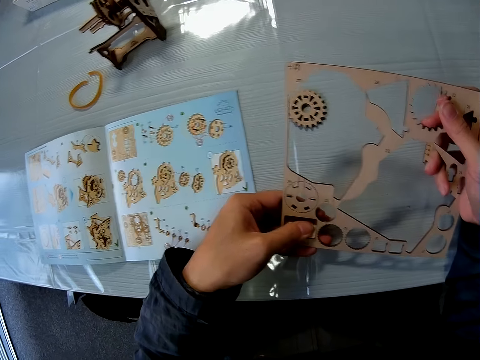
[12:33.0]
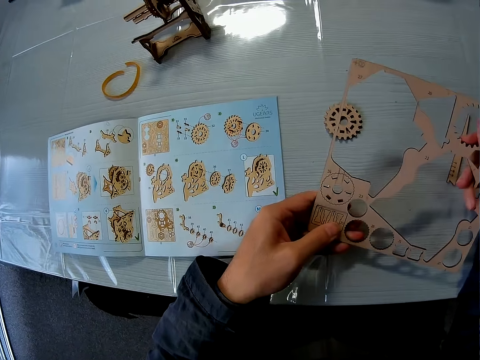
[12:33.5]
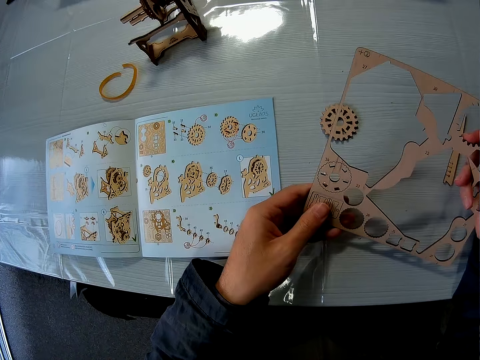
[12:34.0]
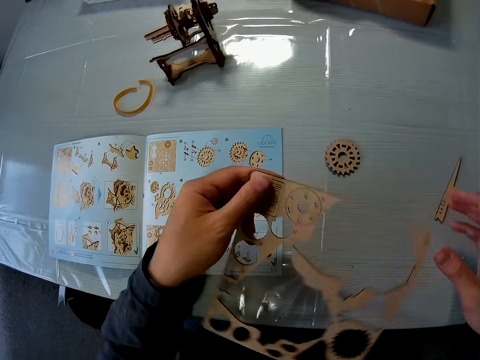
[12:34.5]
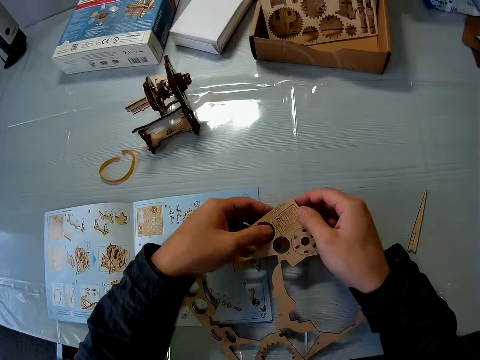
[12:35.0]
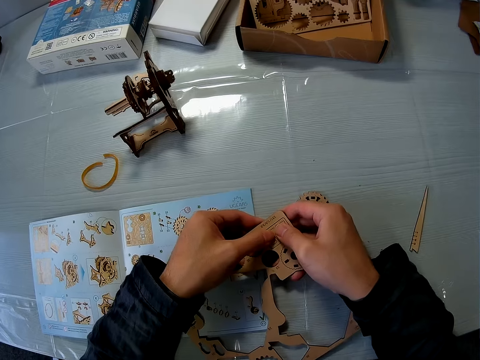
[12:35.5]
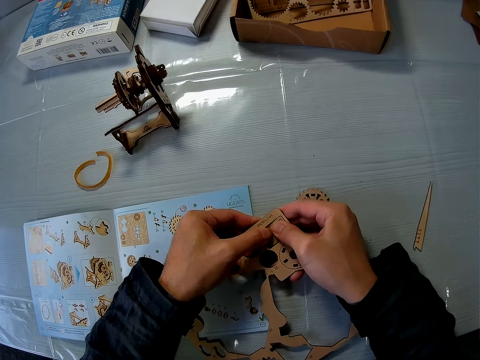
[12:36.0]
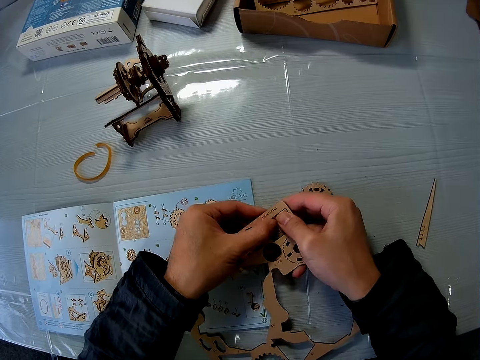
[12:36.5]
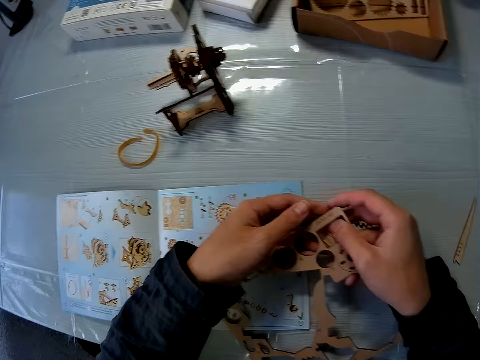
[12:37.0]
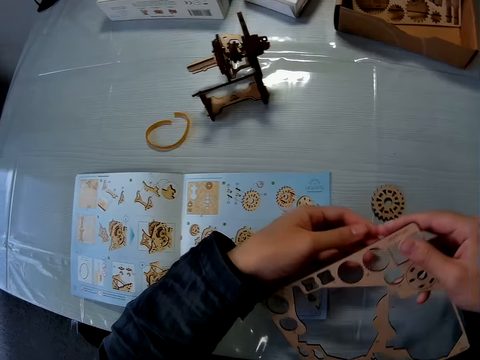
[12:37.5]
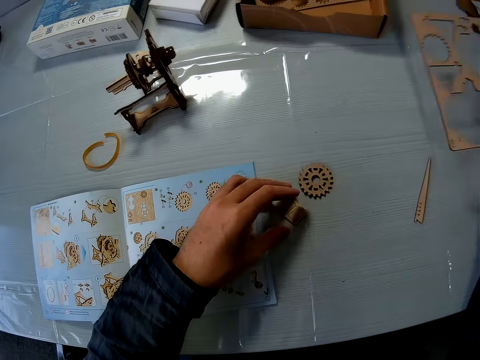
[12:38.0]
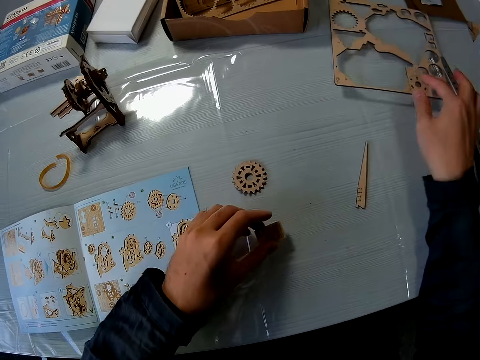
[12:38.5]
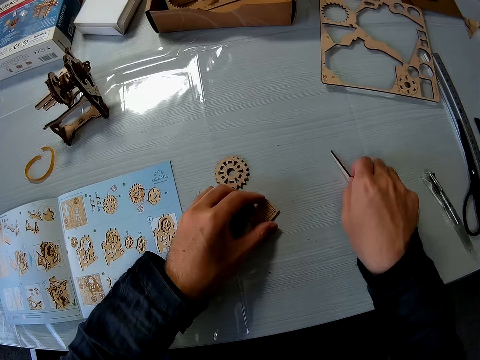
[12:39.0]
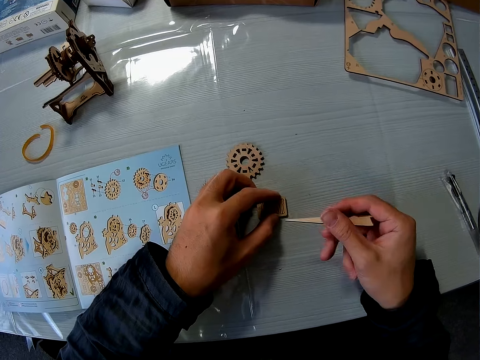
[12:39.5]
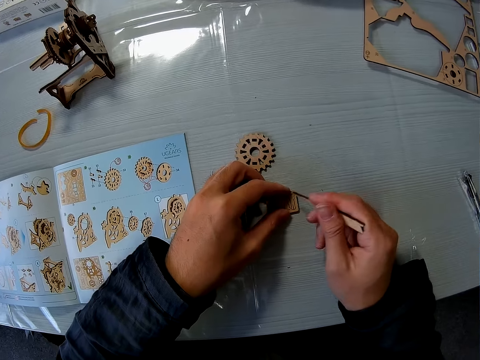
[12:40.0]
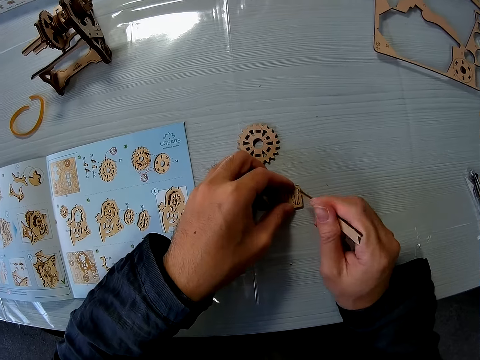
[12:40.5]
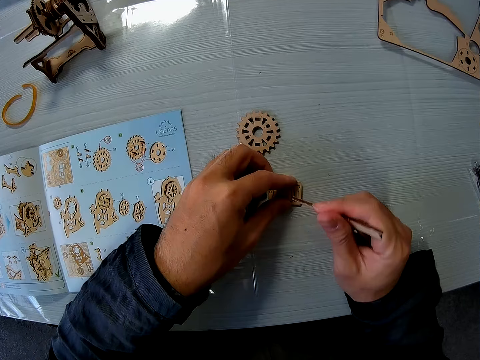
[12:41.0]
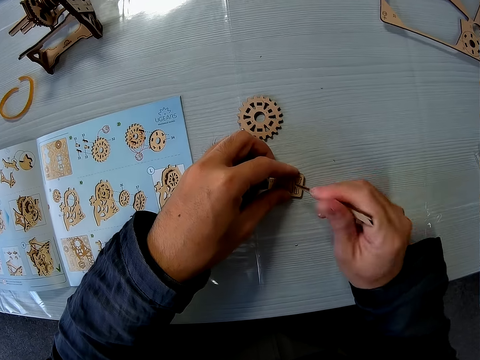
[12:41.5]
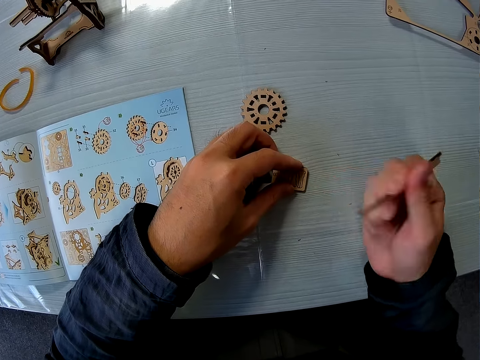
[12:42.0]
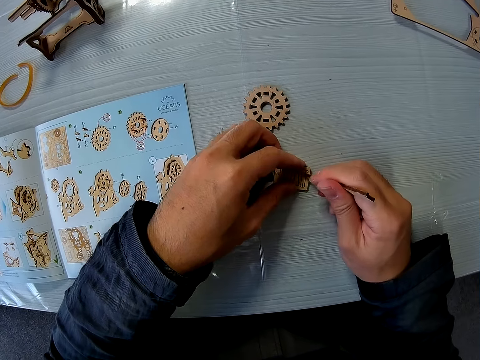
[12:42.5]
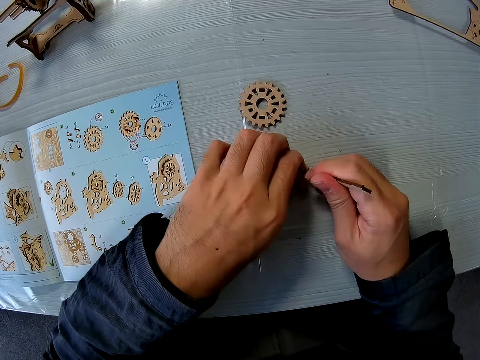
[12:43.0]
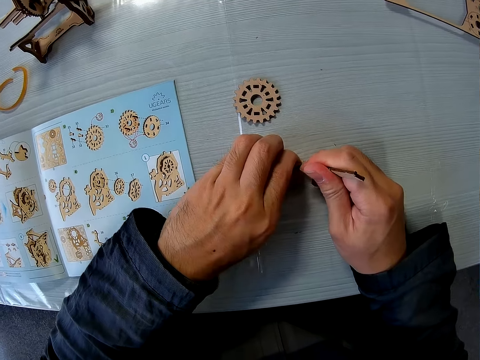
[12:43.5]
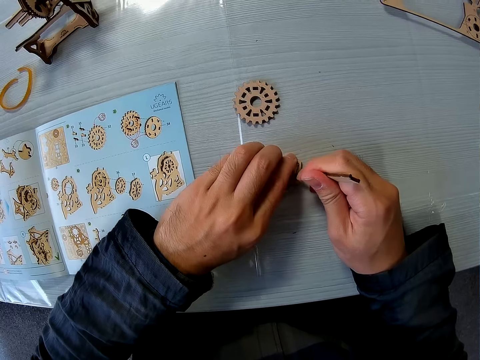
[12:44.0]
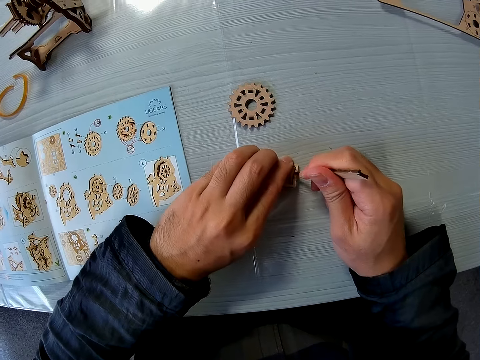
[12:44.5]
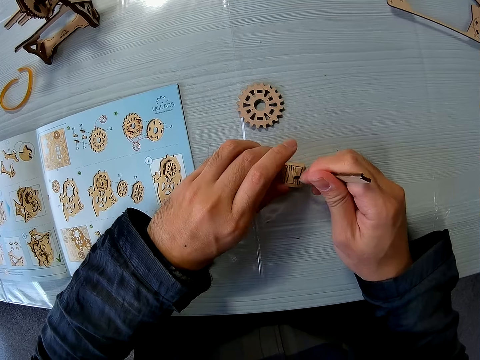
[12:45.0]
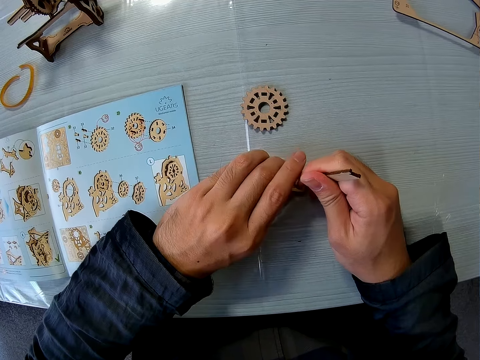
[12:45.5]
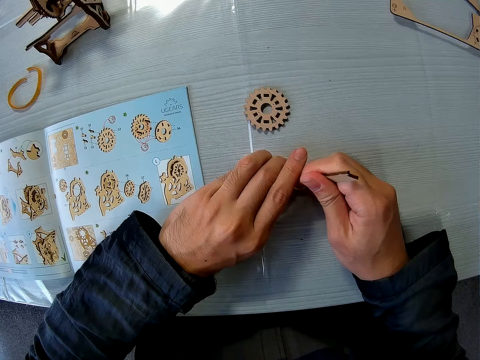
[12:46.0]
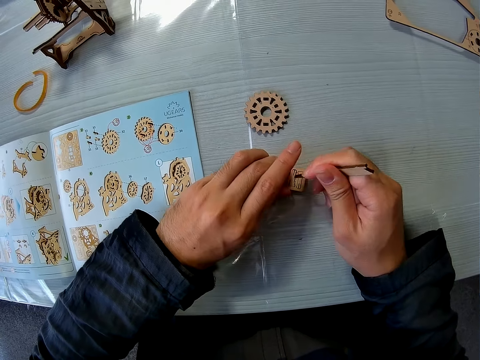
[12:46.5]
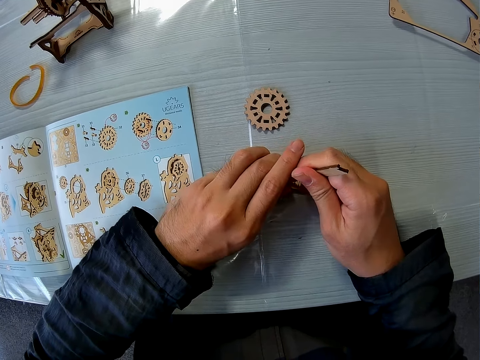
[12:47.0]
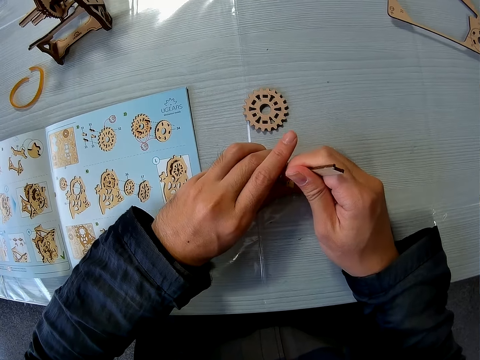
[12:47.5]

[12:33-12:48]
The camera wearer turns the puzzle sheet around. They continue pushing out the puzzle piece from the puzzle sheet with both hands. They move the puzzle sheet on the table and drop the puzzle sheet on the table. They pick up the peg or laser cut wood piece from the table. They try removing another puzzle piece from the puzzle piece with the peg. They point the laser cut wood piece.

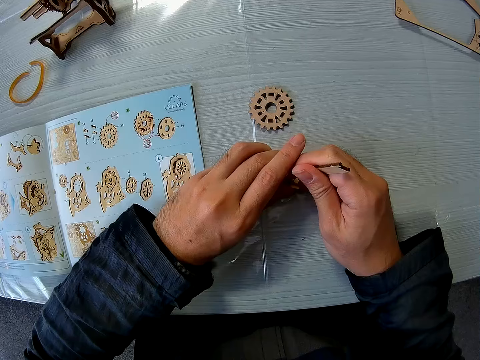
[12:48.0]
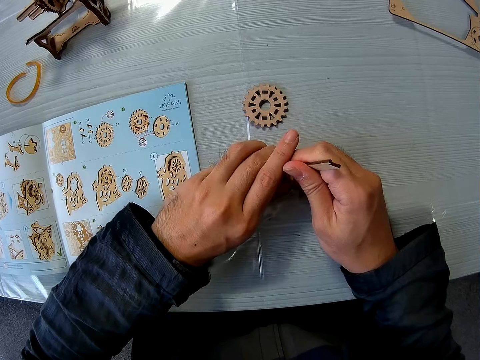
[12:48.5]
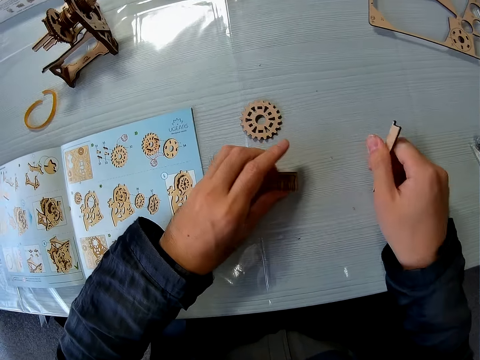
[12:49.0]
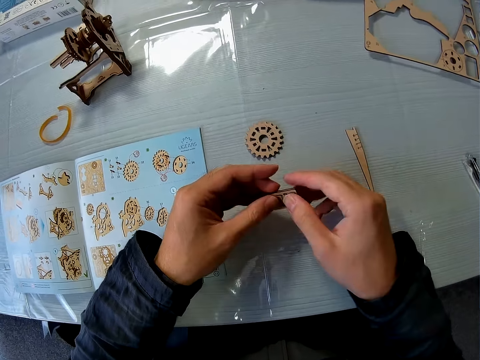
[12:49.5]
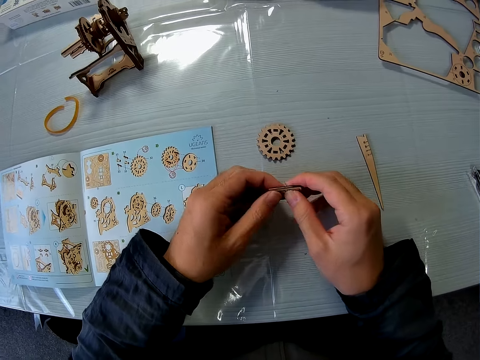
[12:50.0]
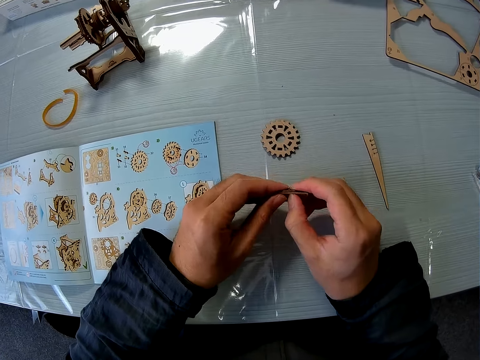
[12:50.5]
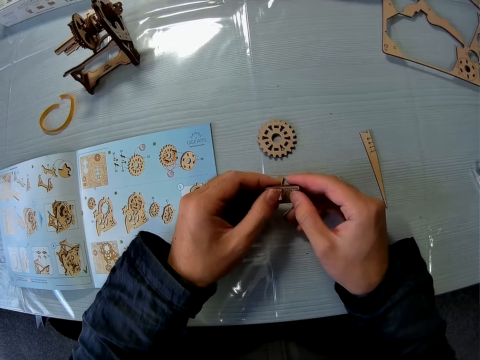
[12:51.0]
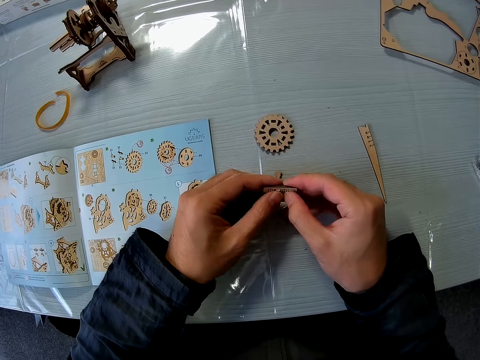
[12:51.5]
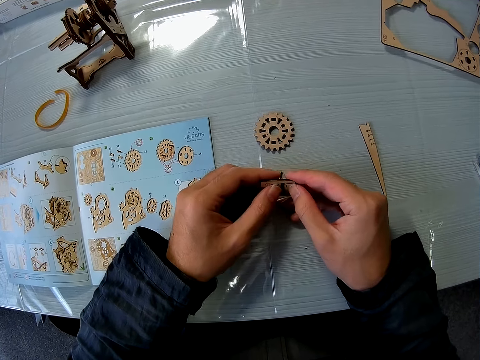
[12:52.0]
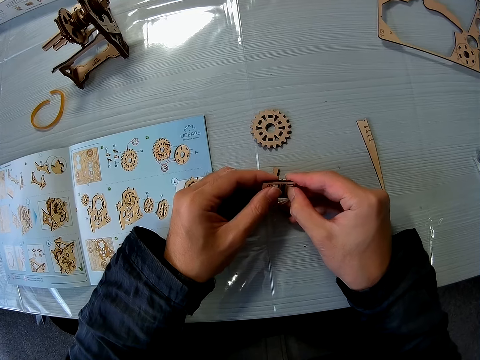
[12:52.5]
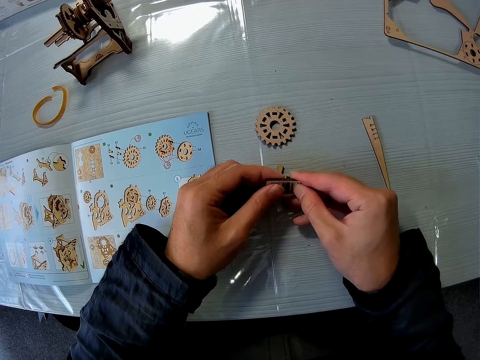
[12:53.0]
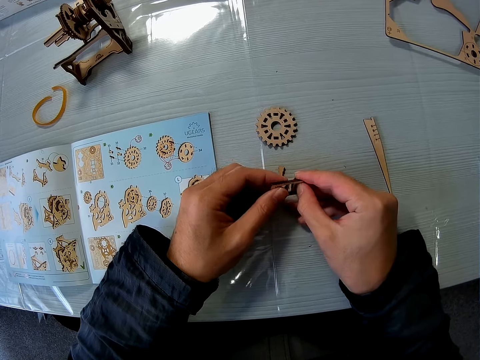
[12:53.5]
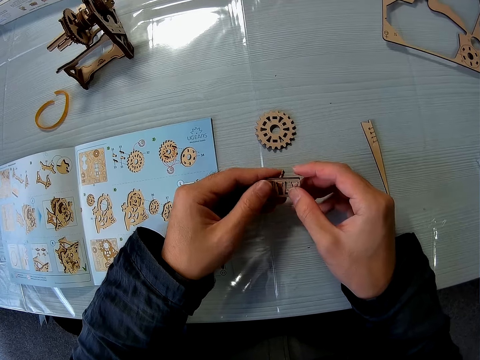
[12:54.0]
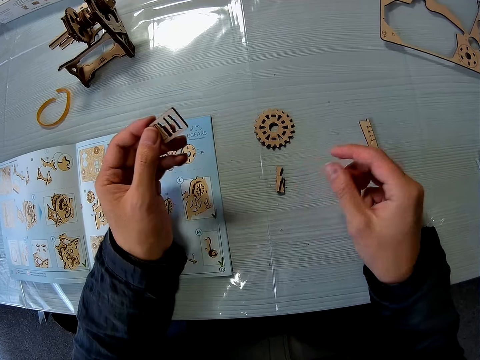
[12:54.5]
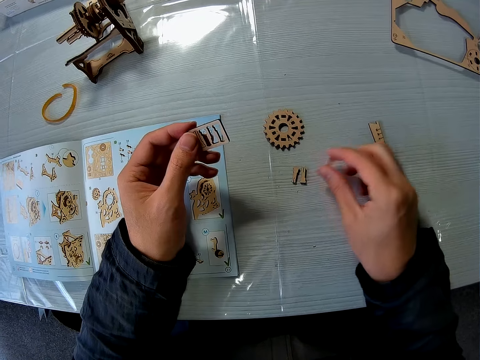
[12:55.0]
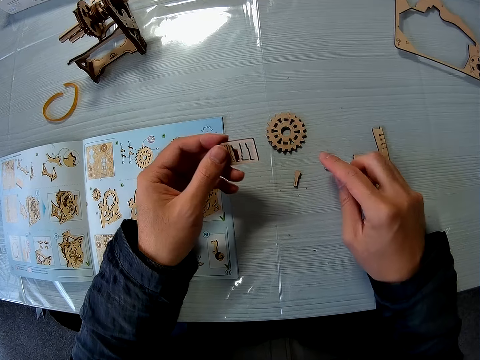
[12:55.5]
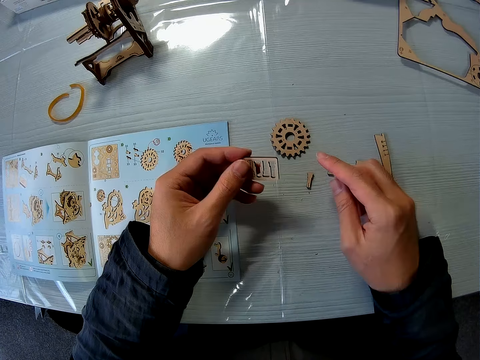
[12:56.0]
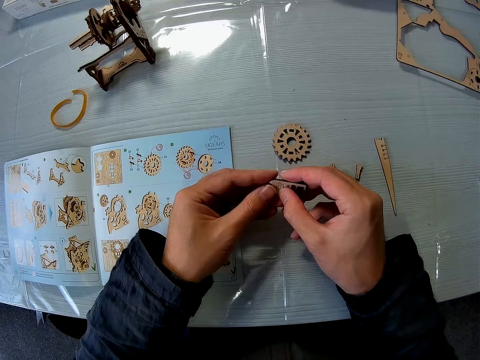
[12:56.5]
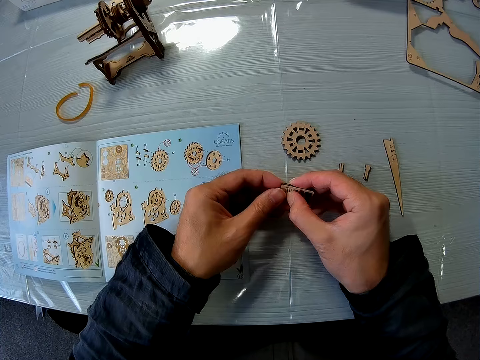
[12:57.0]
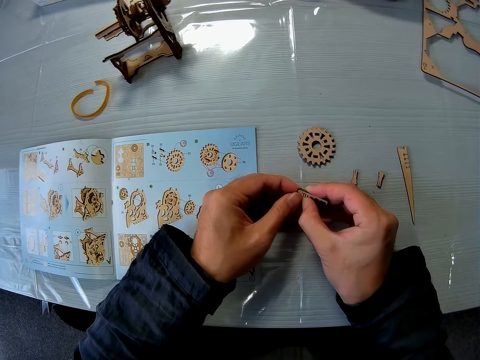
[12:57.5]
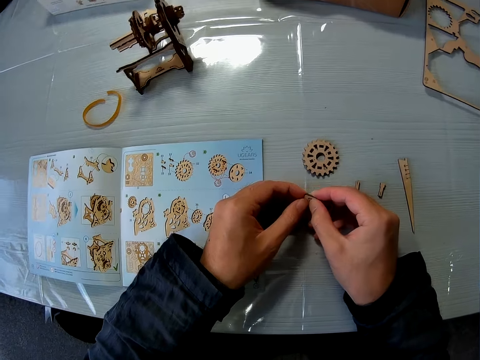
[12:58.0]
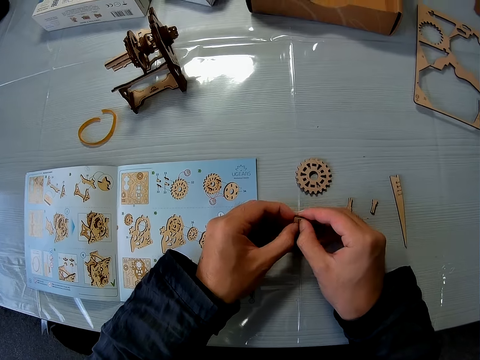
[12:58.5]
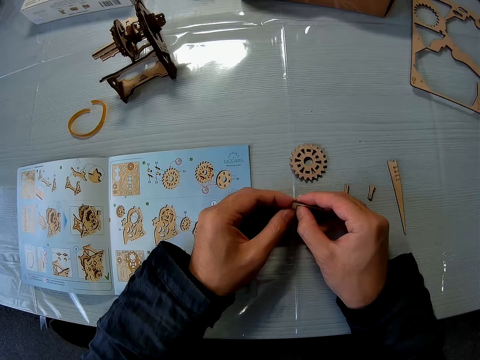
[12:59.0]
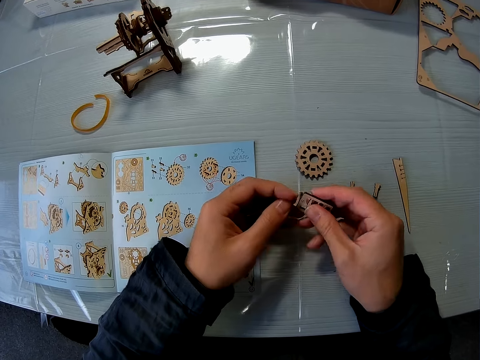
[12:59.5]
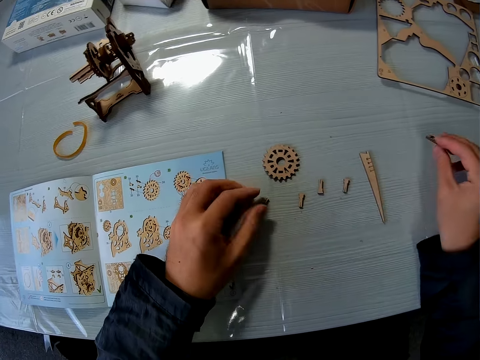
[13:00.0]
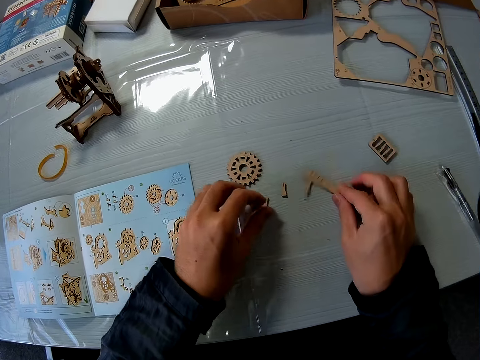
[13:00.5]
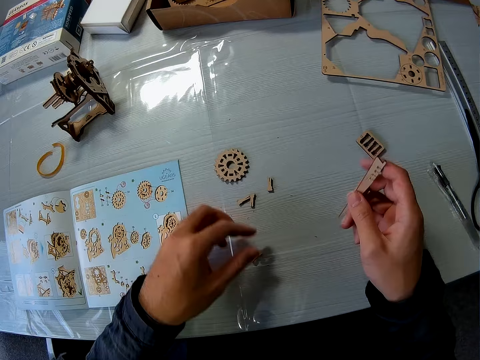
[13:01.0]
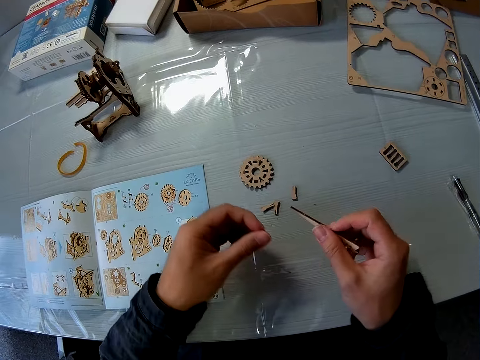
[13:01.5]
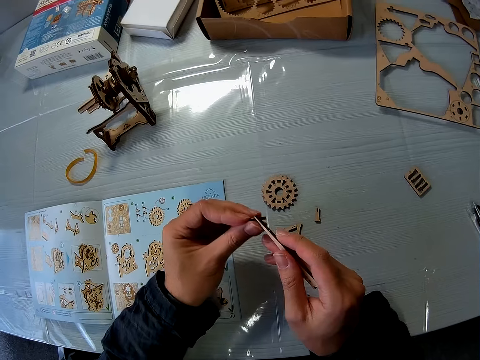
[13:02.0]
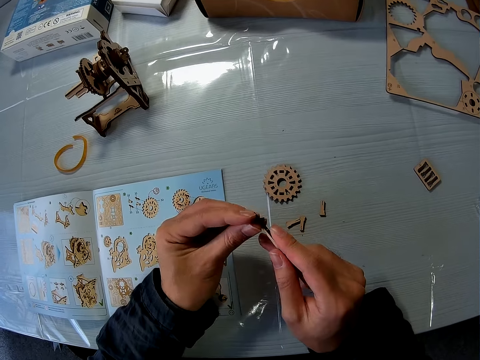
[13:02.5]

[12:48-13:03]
The camera wearer drops the peg on the table. He removes puzzle pieces with both hands. He moves the puzzle piece on the table. He removes another puzzle piece from the puzzle piece in his hand with both hands. He drops the puzzle piece in his hand on the table. He moves the puzzle piece on the table. He picks up the peg from the table. He picks up the puzzle piece from the table. He scrapes the puzzle piece with the peg.
